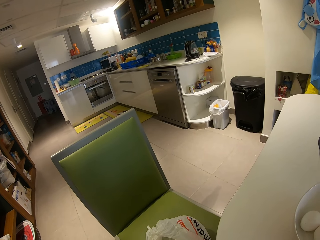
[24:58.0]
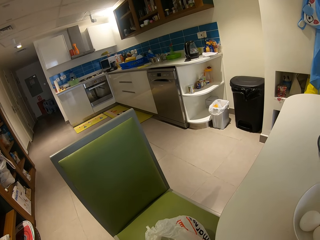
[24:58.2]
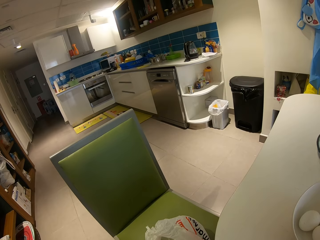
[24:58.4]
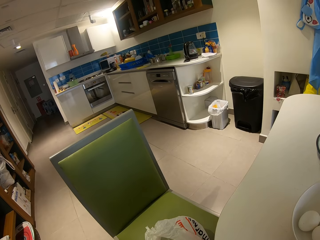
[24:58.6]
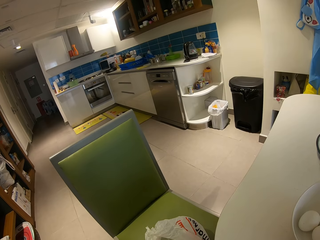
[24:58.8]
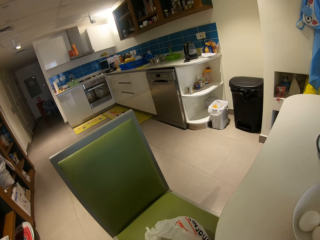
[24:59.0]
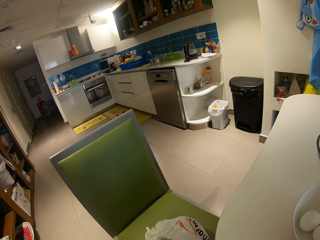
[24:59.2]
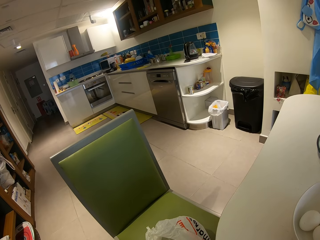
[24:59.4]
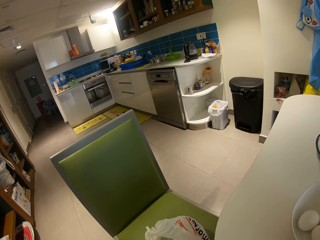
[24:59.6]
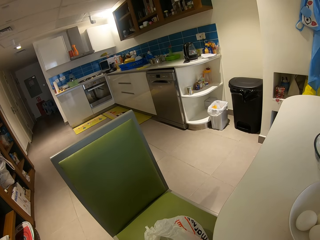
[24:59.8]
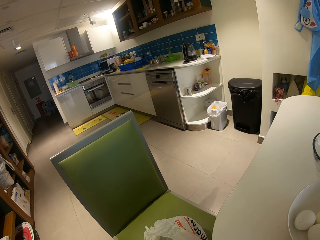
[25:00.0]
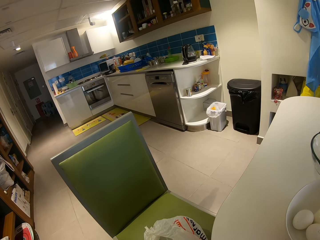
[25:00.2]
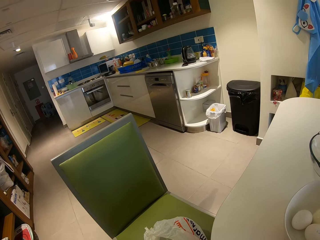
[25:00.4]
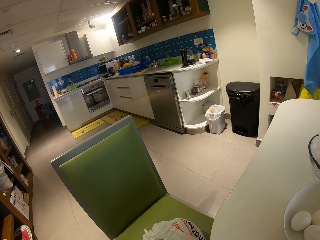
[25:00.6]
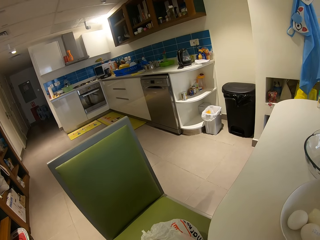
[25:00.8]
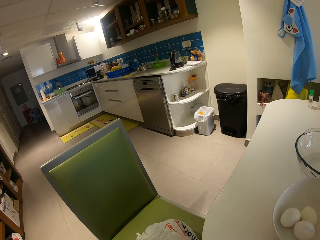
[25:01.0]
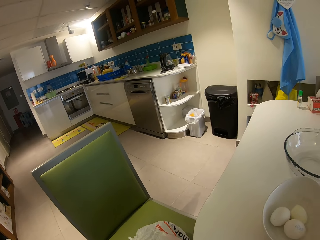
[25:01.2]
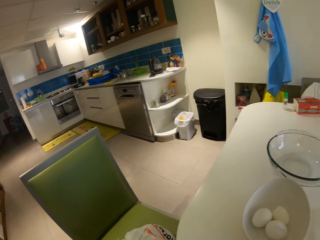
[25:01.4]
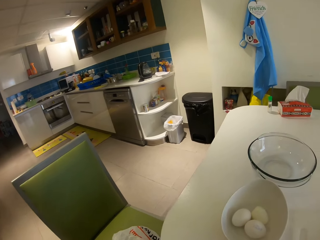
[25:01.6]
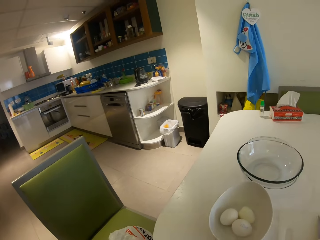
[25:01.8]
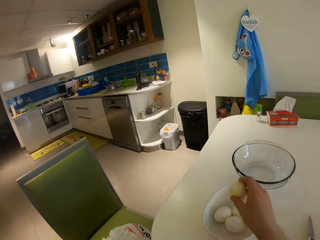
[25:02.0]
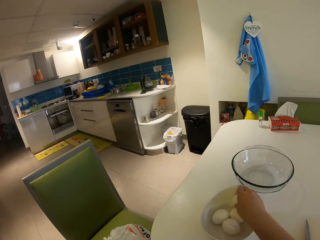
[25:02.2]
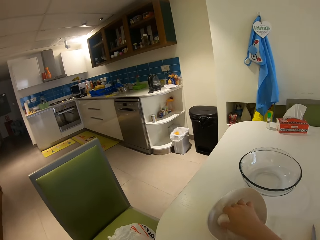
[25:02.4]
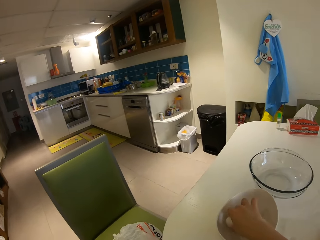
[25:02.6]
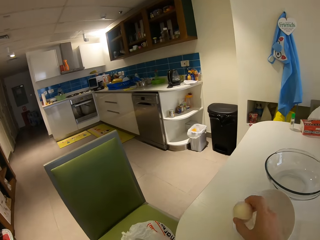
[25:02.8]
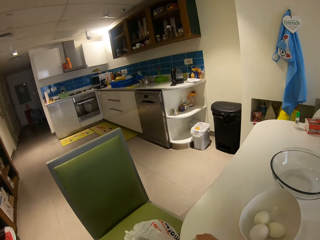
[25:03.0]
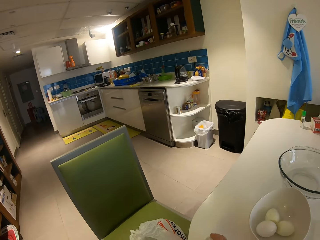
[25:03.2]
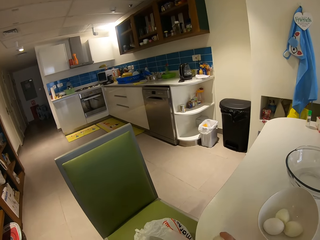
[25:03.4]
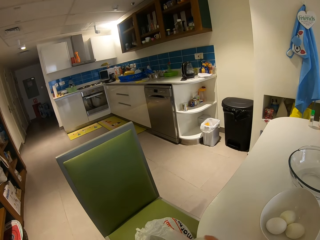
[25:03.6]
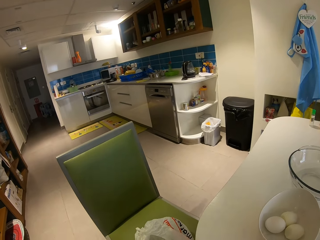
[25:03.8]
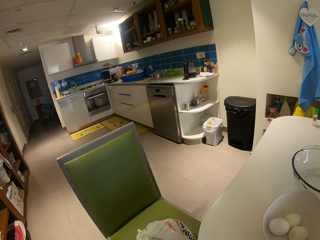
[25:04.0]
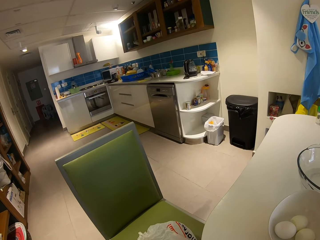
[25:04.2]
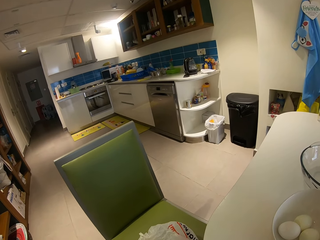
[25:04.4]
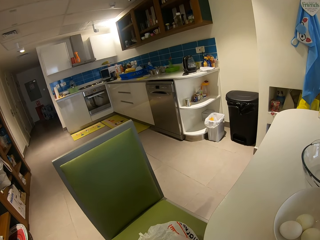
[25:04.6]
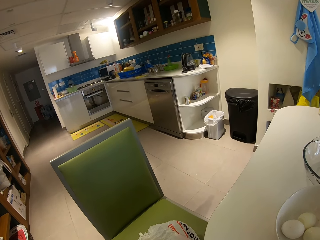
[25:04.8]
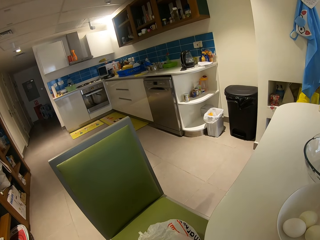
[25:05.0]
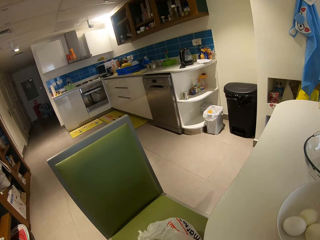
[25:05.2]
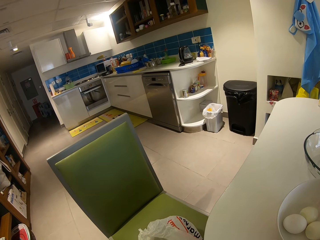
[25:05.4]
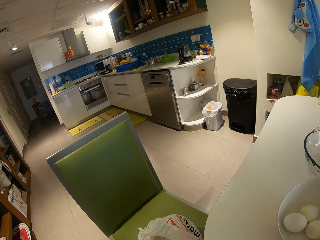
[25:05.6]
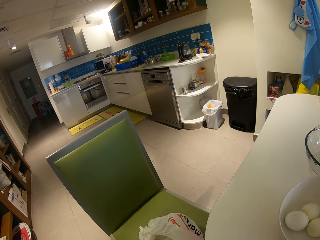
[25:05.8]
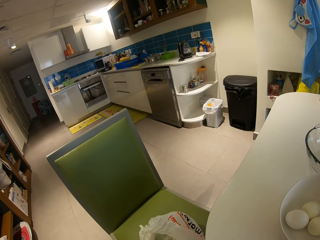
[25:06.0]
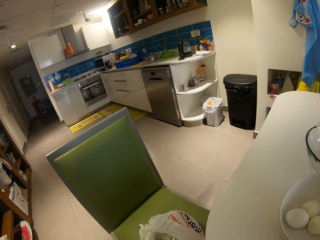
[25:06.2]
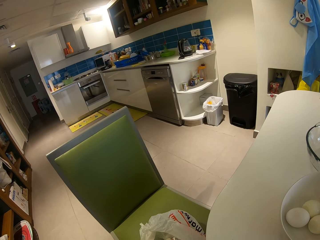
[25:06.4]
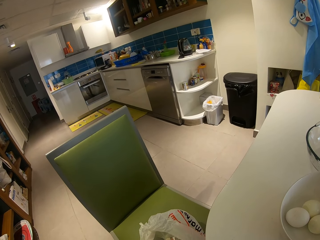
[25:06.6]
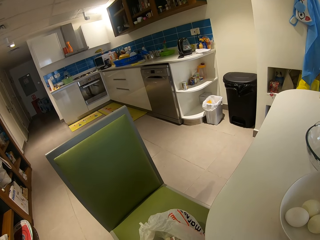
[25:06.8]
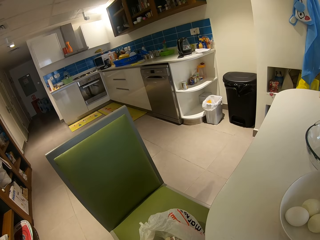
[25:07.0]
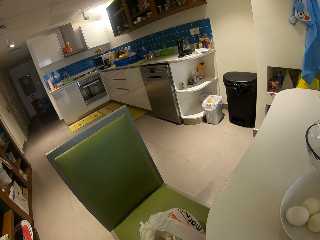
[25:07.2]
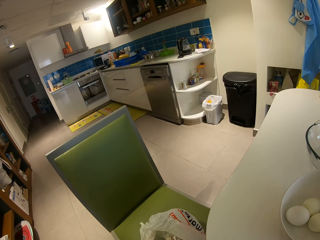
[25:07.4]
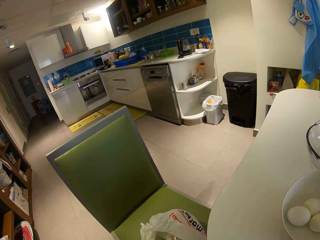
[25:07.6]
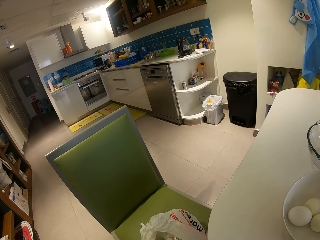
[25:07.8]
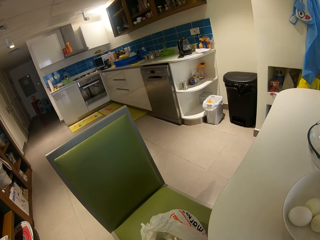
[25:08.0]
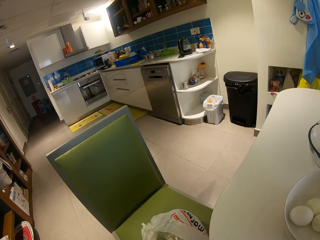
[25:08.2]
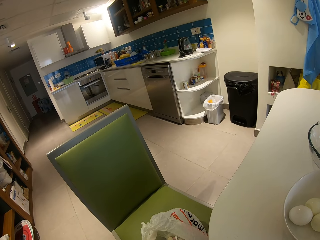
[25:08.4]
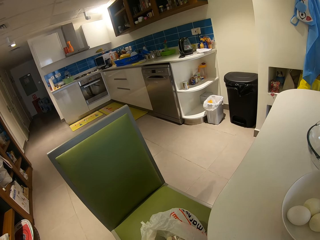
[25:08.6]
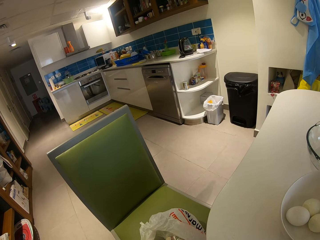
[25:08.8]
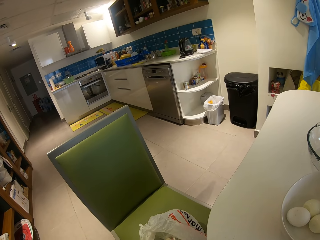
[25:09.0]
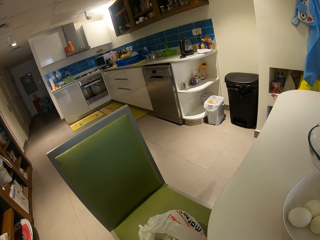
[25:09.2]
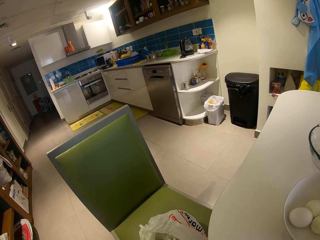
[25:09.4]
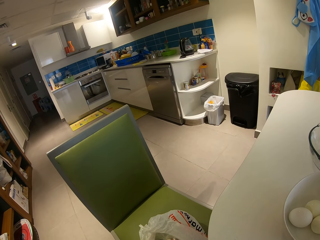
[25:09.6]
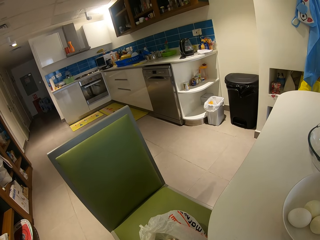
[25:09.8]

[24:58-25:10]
The camera wearer drops the egg in the bowl of eggs. They pick up another egg from the bowl of eggs on the table. They hit the egg on the table. They peel the egg shell in the polythene bag.

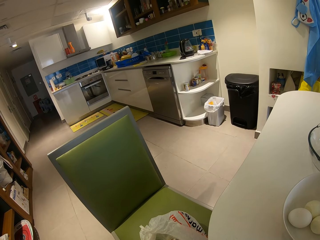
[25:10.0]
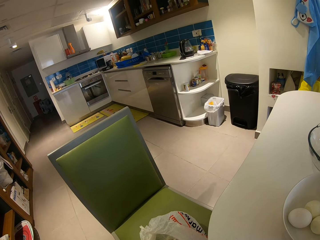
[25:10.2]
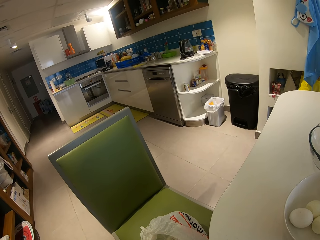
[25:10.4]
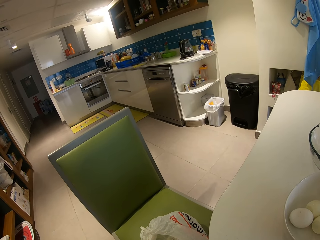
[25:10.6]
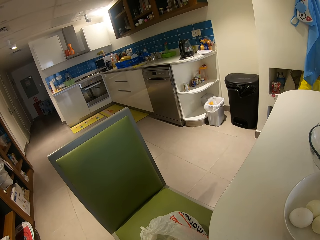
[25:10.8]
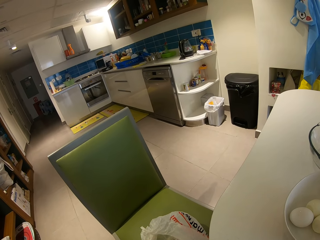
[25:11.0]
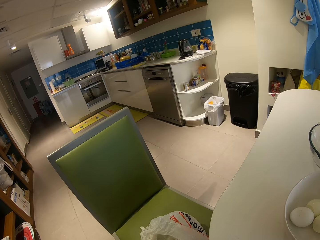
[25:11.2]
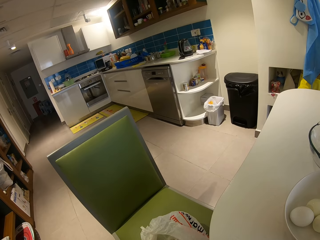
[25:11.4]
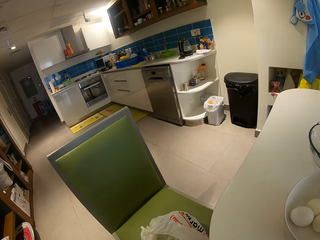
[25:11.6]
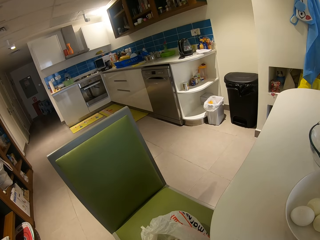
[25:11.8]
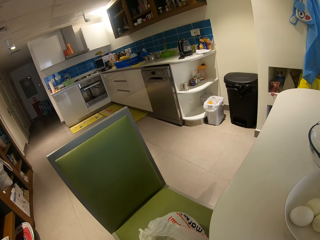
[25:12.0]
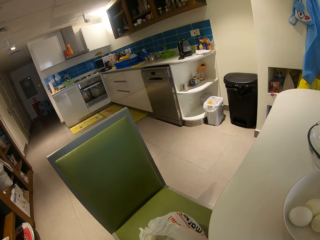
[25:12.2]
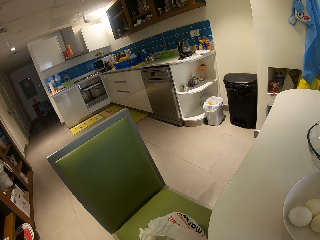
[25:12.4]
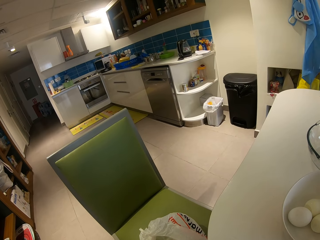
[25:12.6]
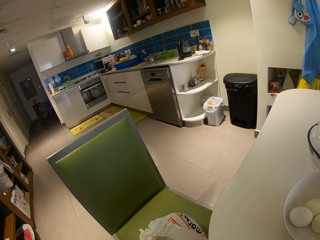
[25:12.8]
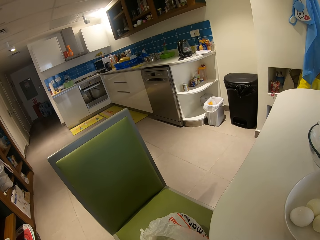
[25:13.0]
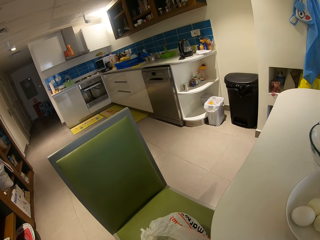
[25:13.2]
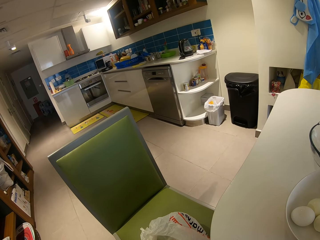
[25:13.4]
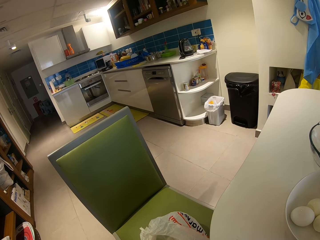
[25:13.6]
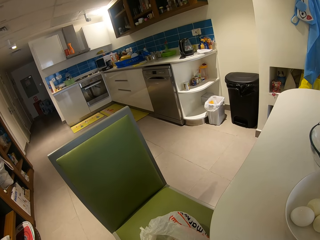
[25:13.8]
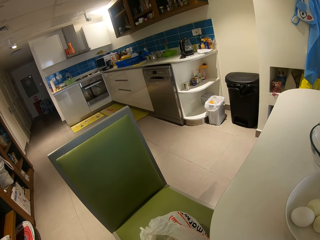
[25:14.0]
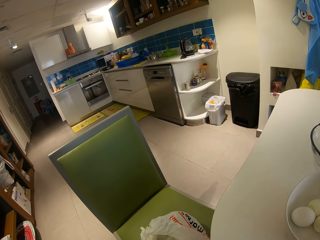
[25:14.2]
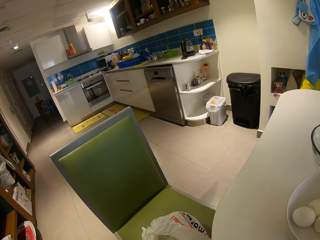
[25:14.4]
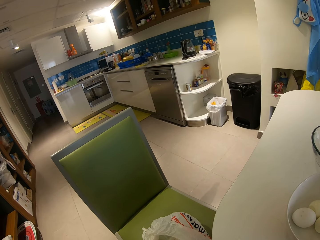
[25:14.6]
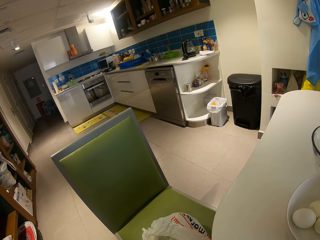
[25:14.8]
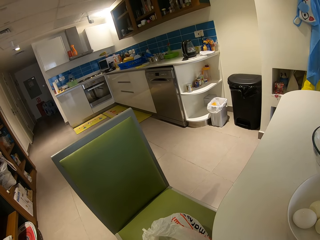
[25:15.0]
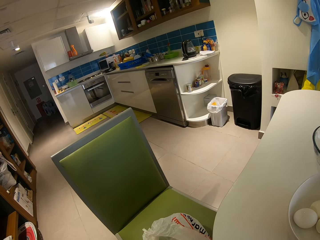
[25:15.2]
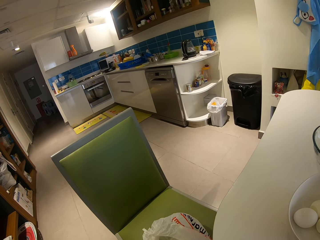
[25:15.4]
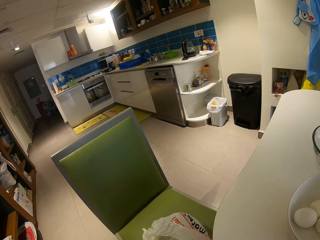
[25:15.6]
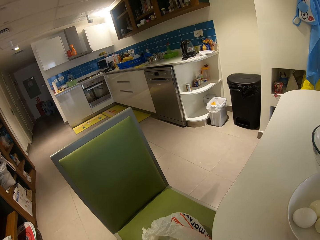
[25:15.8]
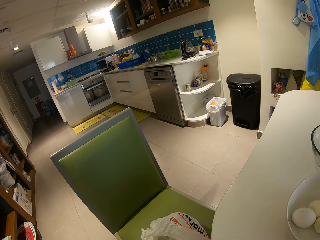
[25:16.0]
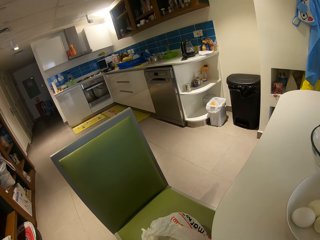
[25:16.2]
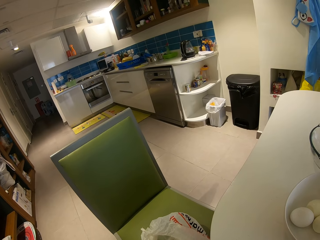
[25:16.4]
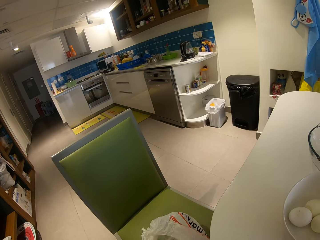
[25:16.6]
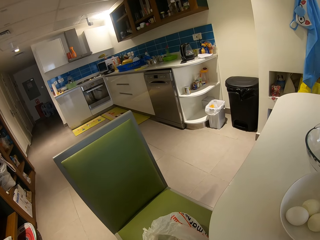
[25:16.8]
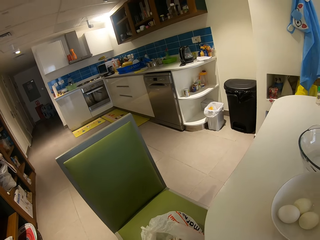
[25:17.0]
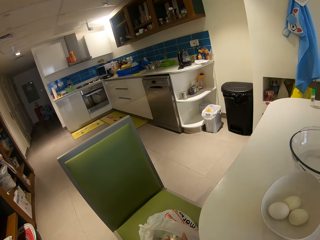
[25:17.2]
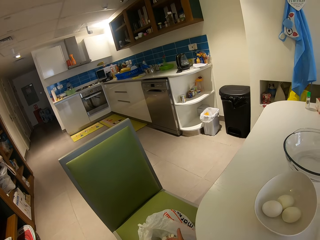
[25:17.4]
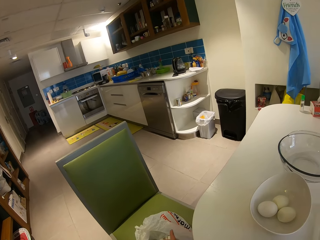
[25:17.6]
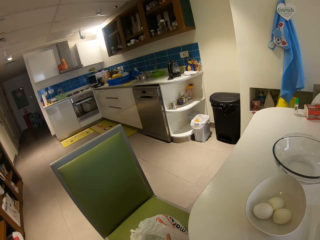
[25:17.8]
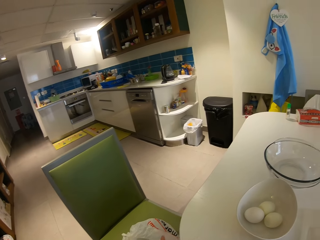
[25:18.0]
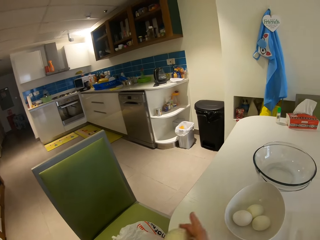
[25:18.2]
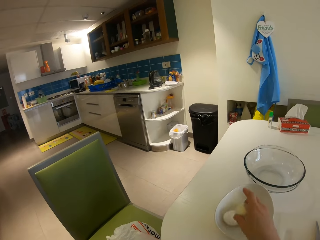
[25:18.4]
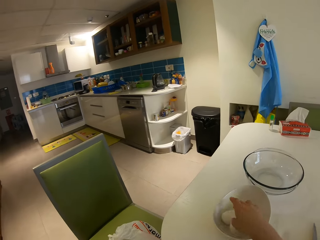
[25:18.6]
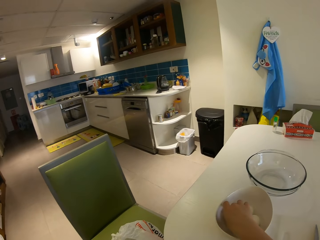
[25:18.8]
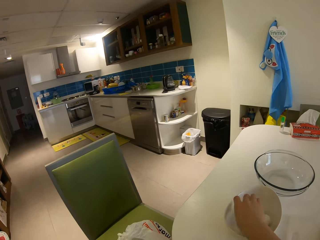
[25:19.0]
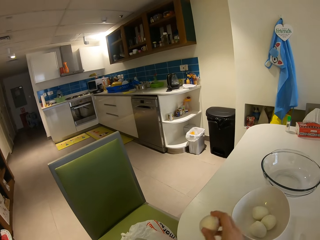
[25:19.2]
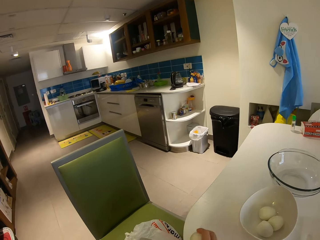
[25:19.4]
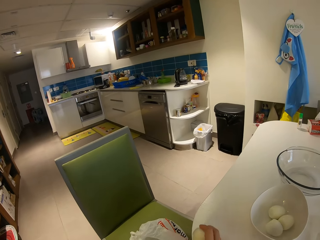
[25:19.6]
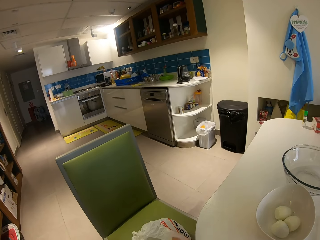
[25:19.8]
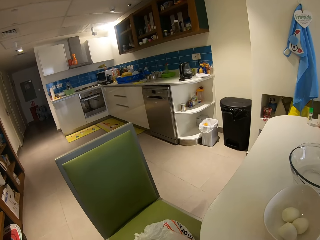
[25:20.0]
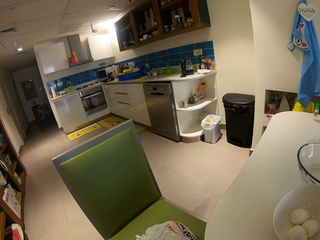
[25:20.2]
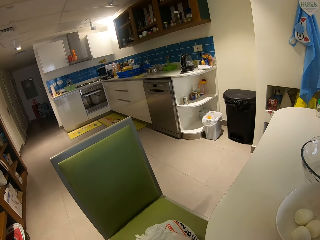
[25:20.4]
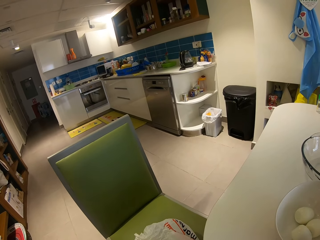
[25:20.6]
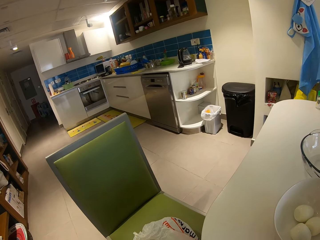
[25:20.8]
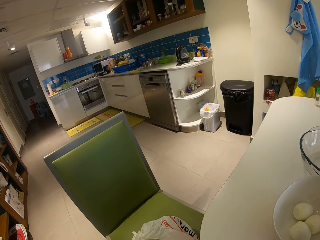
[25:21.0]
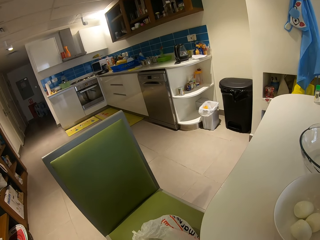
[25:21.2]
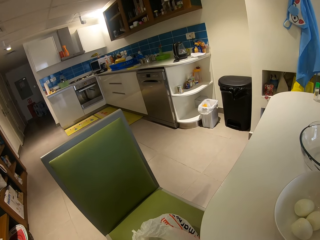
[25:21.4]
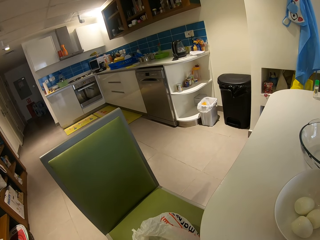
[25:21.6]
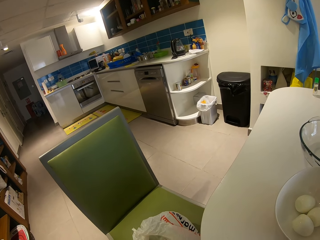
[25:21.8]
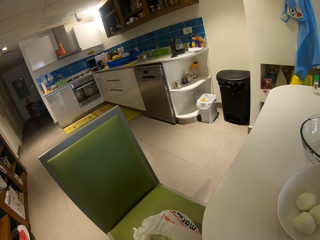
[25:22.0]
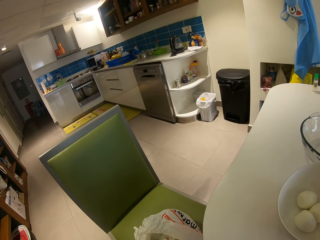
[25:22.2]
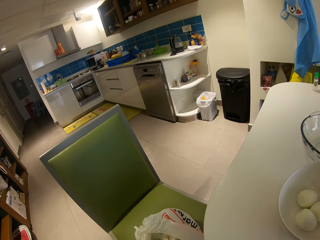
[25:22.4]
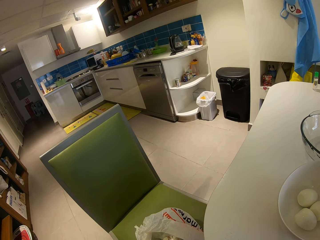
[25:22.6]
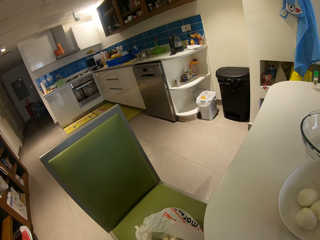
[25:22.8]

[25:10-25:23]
The camera wearer drops the egg in the bowl of eggs. They pick up another egg from the bowl of eggs on the table. They hit the egg on the table. They peel the egg shell in the polythene bag.
